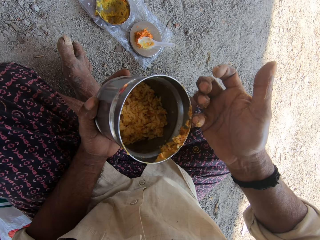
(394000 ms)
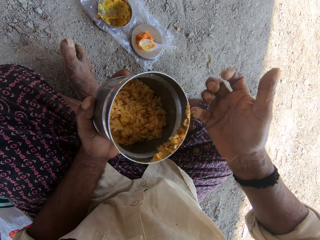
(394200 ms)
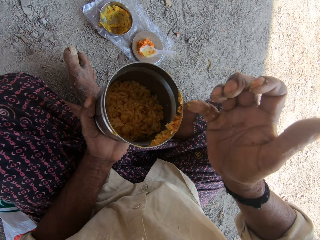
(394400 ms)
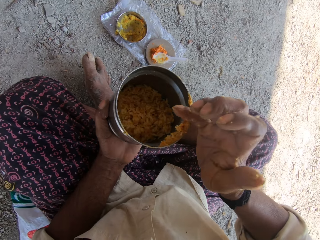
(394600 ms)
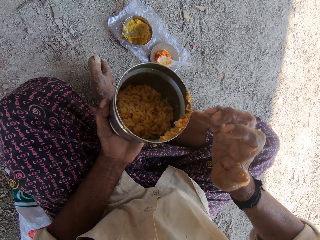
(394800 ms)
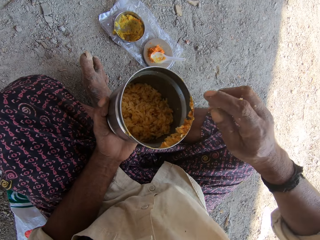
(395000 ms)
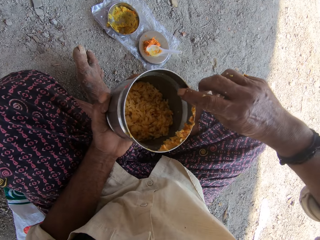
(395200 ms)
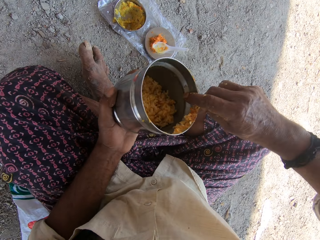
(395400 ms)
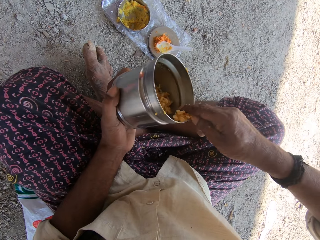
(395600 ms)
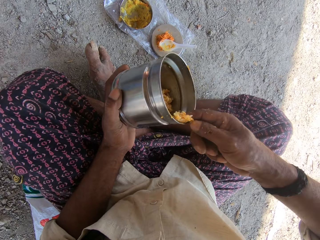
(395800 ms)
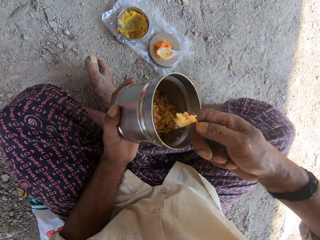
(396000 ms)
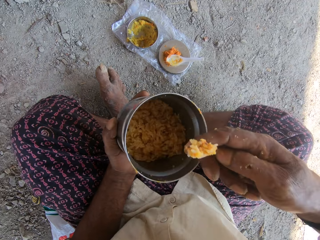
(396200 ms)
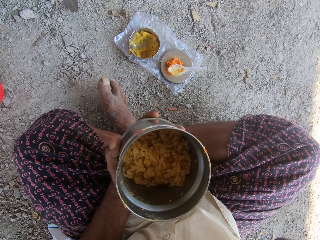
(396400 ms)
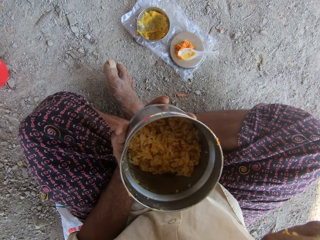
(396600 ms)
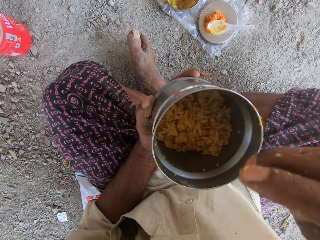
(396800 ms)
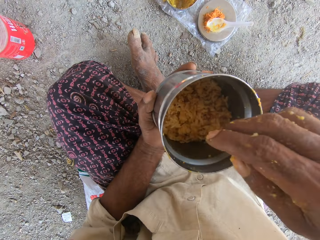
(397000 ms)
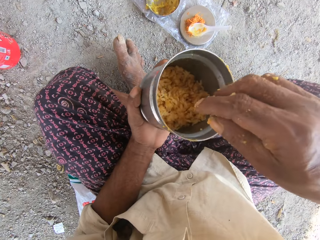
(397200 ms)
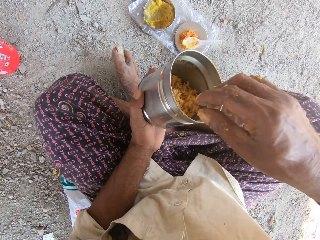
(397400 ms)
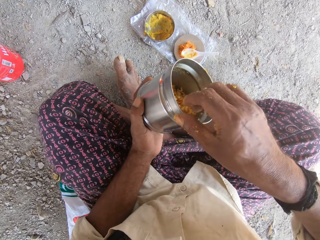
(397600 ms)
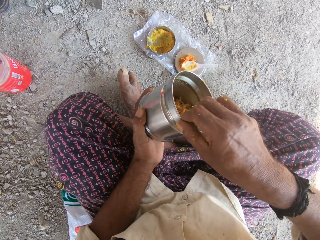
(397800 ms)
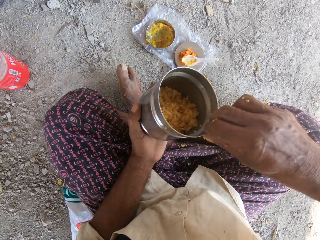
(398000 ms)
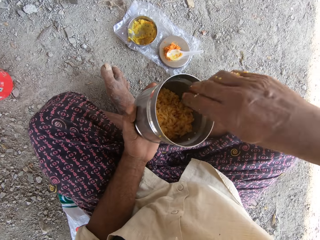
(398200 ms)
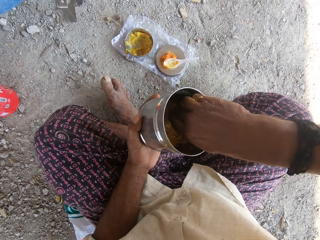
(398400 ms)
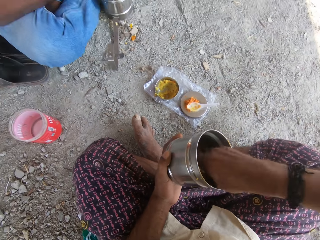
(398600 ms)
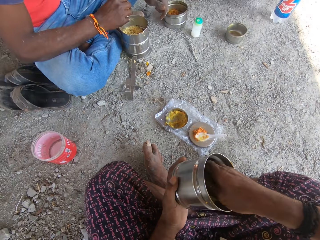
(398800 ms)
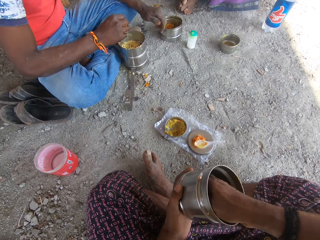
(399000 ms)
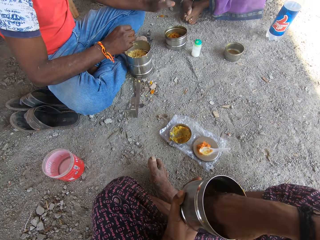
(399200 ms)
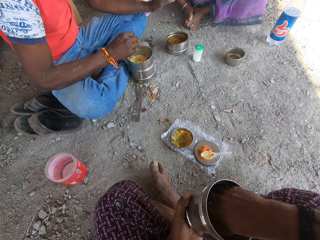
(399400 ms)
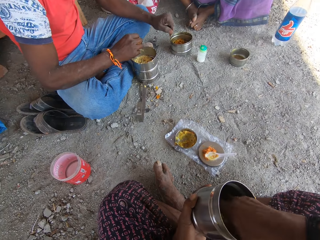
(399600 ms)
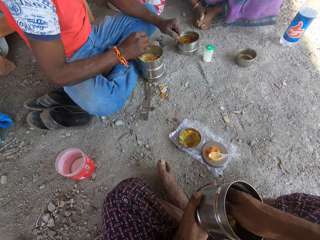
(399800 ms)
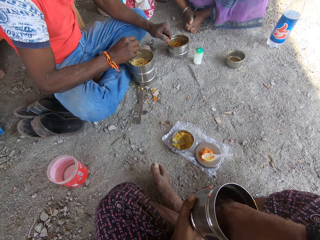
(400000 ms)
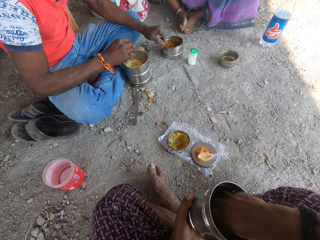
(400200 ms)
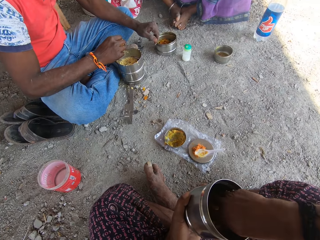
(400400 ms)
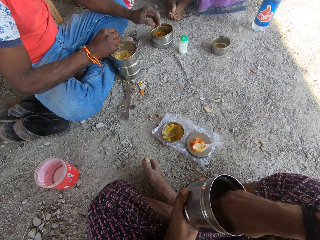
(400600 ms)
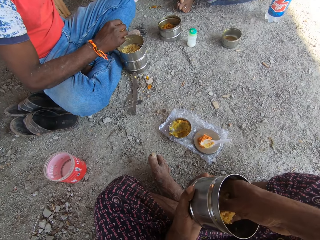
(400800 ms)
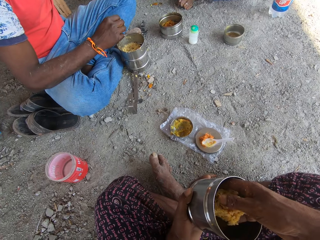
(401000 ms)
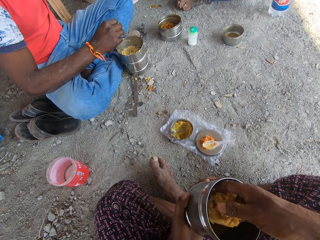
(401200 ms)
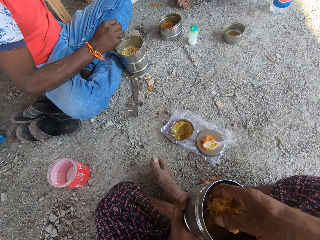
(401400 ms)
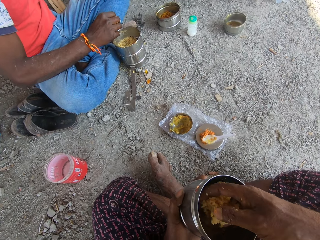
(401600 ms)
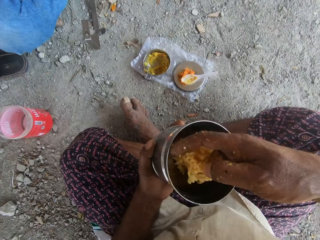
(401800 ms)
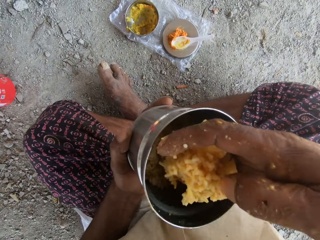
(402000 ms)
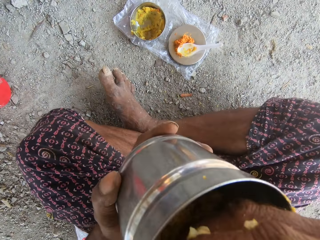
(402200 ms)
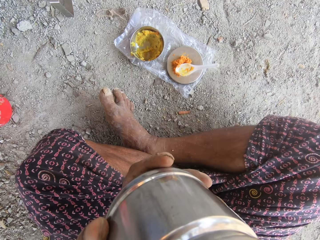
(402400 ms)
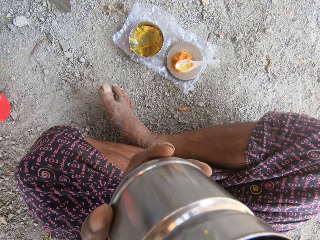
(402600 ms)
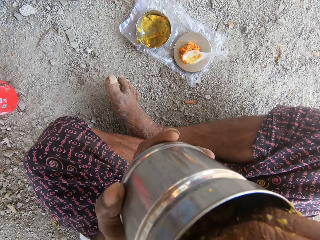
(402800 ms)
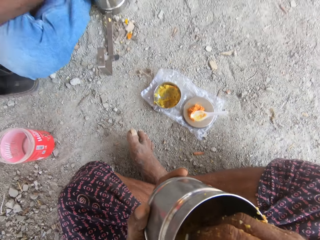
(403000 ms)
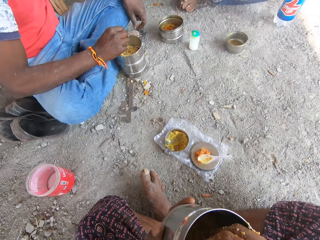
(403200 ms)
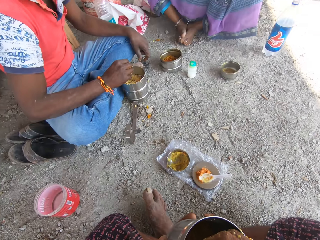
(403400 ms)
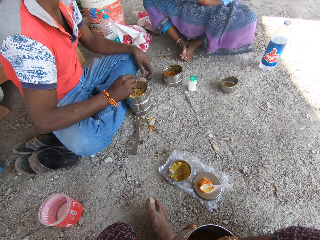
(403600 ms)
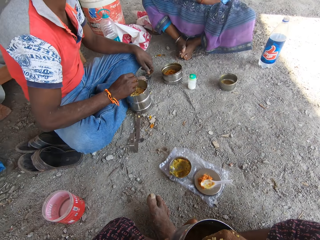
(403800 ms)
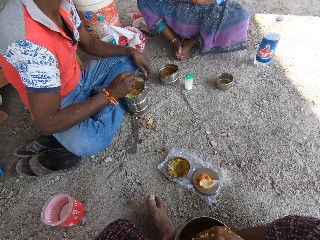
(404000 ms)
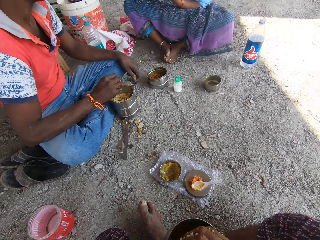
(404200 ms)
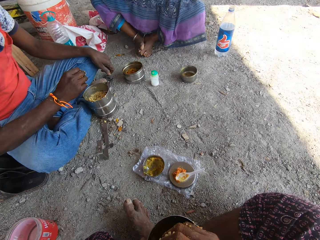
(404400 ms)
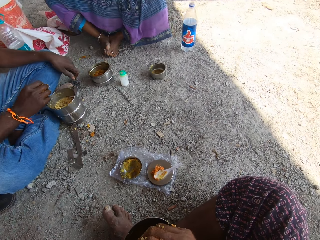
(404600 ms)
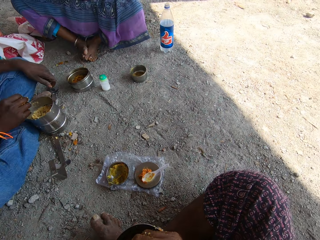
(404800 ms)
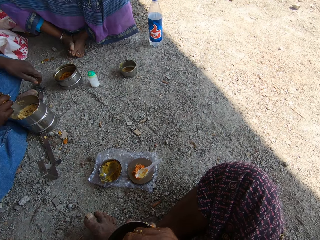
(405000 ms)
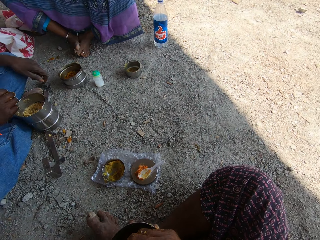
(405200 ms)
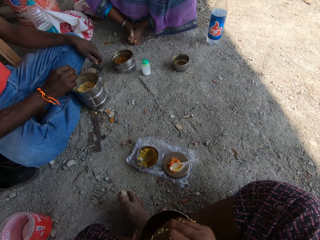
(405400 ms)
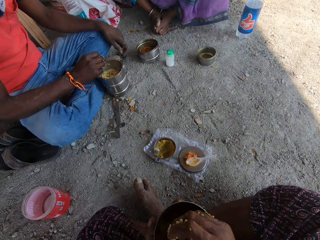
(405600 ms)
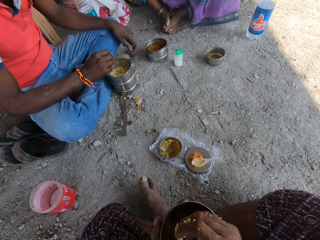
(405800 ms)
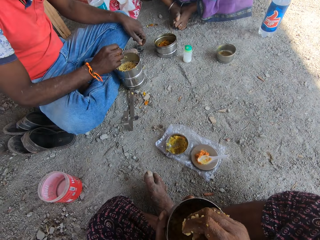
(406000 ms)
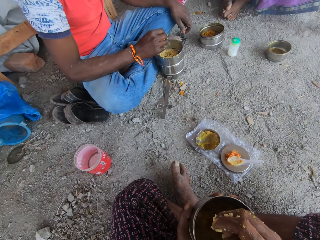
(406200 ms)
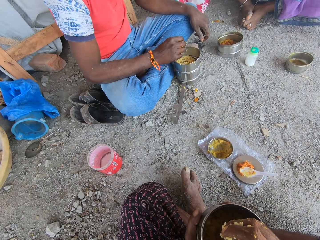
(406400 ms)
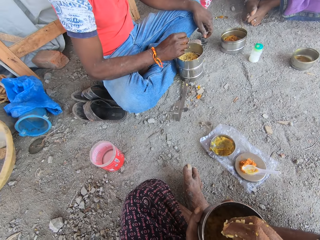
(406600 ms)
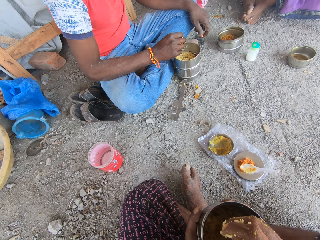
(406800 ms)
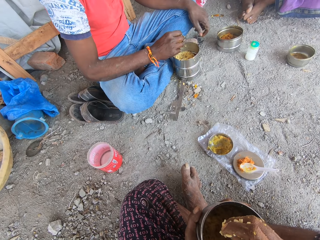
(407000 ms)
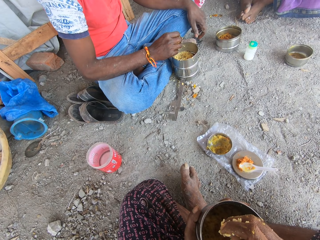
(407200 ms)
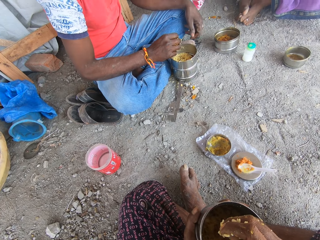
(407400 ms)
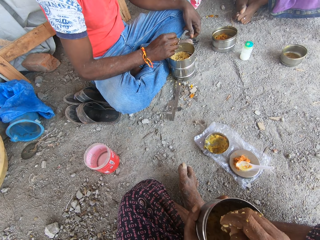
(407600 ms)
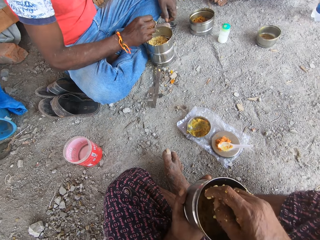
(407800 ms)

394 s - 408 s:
The camera wearer scoops food with his fingers. He puts rice in his mouth with his right hand. He scoops the food with his fingers. He turns the rice in the plate with his right hand. He takes the rice from the plate with his right hand and puts the rice in his mouth with his right hand. He looks around.

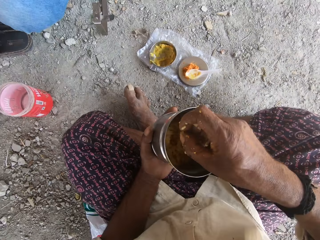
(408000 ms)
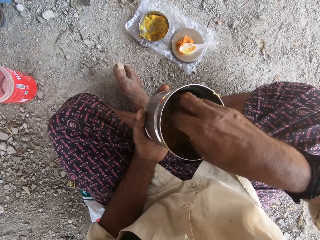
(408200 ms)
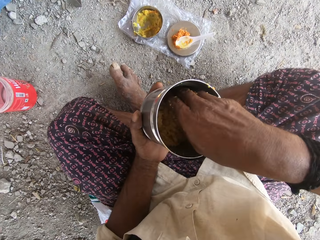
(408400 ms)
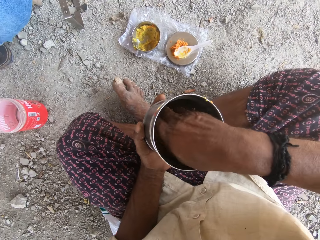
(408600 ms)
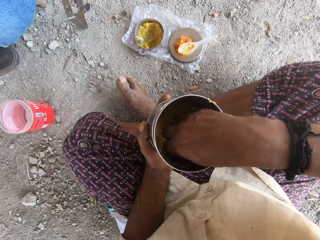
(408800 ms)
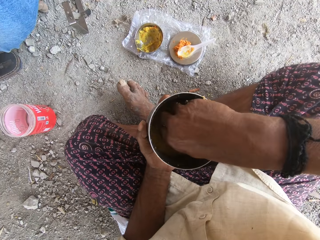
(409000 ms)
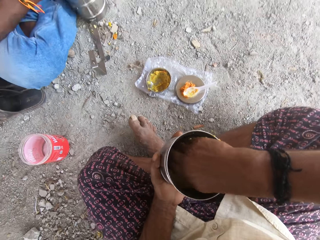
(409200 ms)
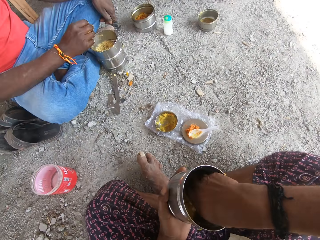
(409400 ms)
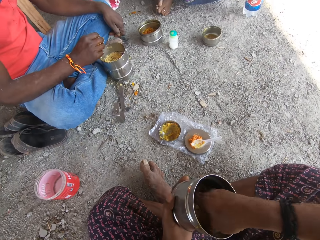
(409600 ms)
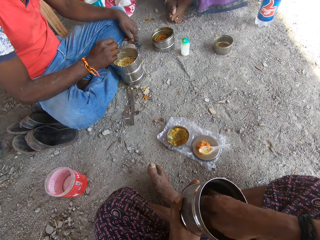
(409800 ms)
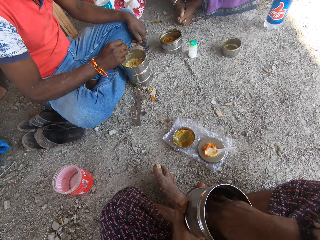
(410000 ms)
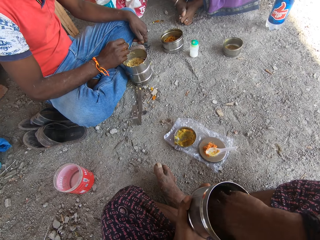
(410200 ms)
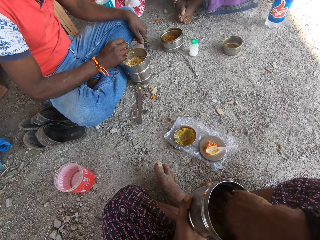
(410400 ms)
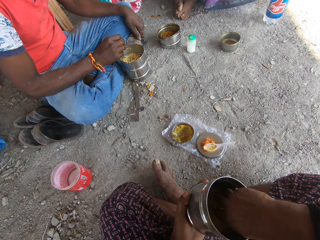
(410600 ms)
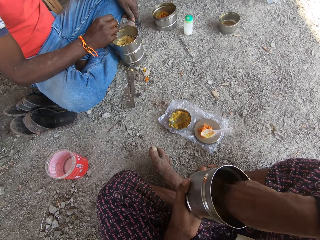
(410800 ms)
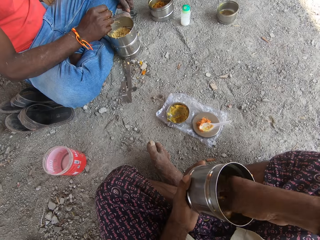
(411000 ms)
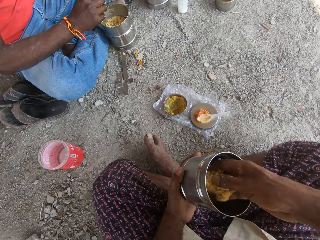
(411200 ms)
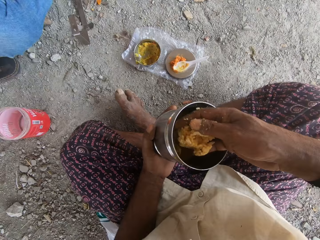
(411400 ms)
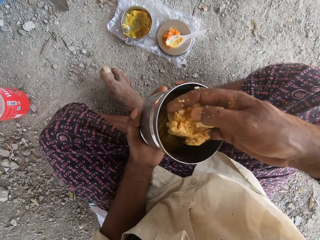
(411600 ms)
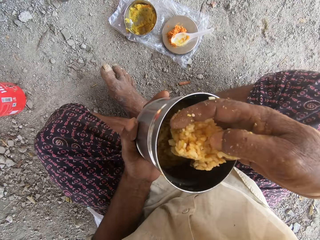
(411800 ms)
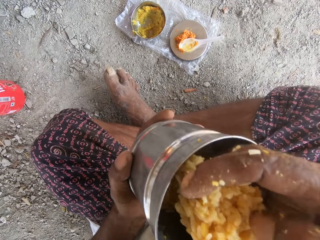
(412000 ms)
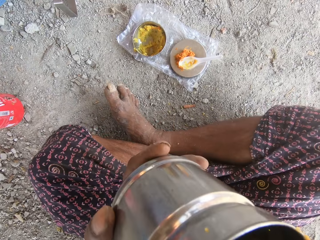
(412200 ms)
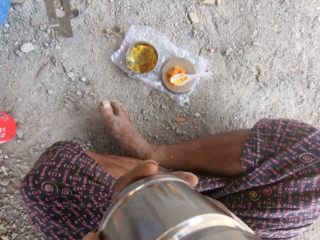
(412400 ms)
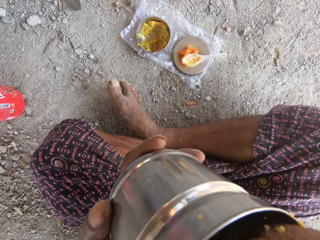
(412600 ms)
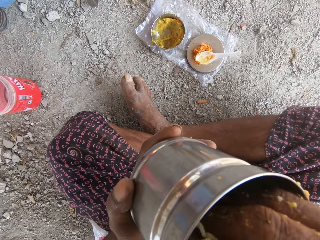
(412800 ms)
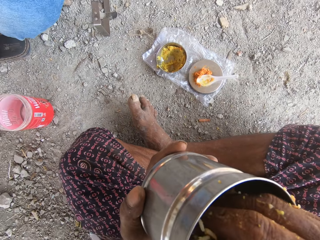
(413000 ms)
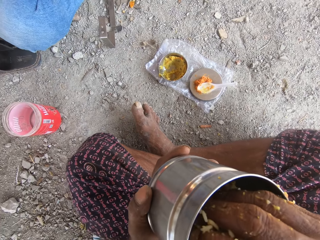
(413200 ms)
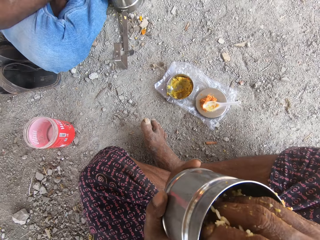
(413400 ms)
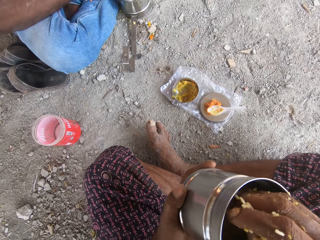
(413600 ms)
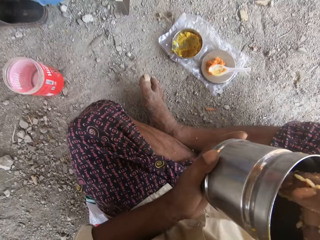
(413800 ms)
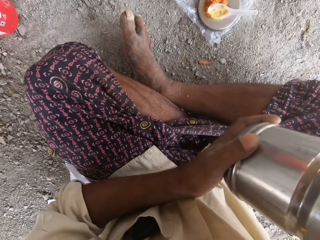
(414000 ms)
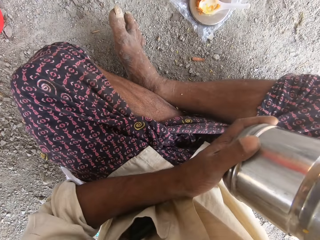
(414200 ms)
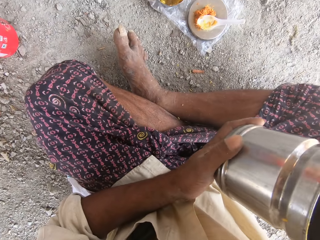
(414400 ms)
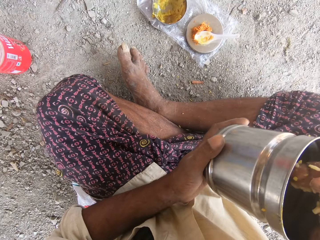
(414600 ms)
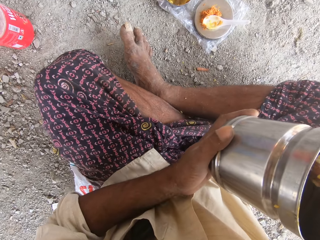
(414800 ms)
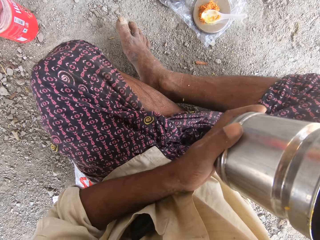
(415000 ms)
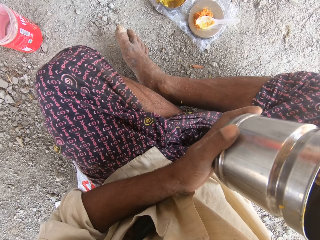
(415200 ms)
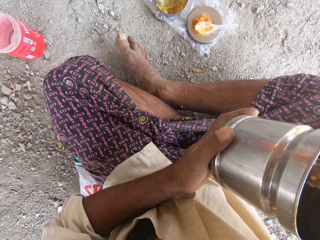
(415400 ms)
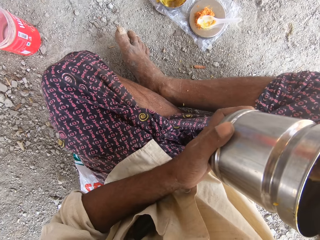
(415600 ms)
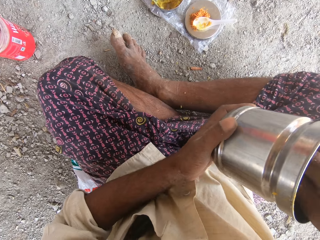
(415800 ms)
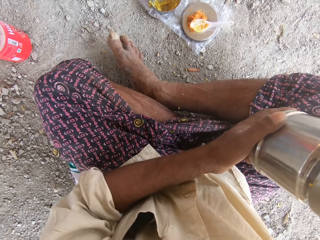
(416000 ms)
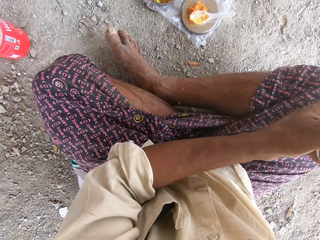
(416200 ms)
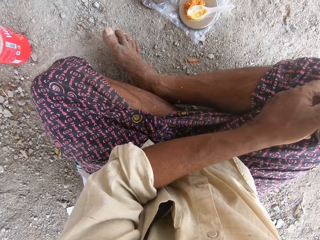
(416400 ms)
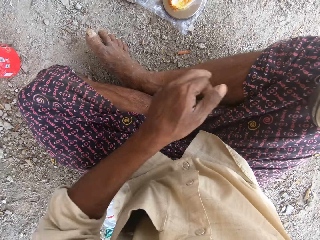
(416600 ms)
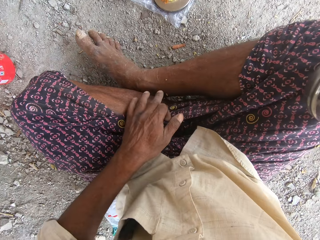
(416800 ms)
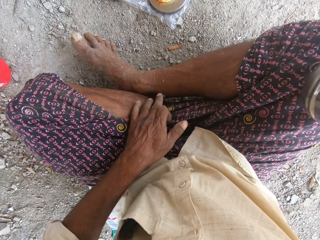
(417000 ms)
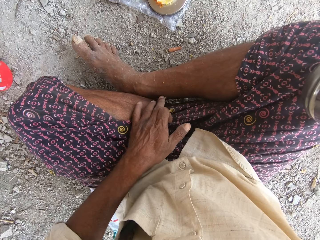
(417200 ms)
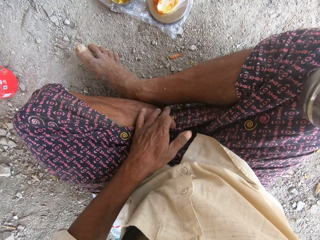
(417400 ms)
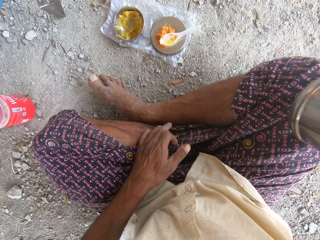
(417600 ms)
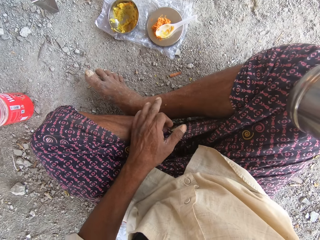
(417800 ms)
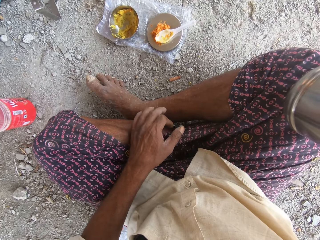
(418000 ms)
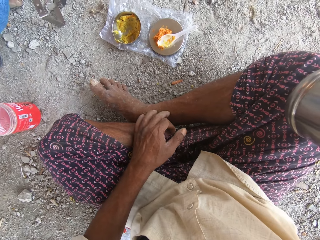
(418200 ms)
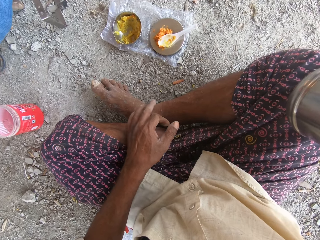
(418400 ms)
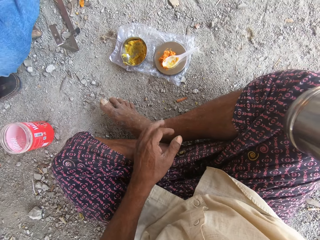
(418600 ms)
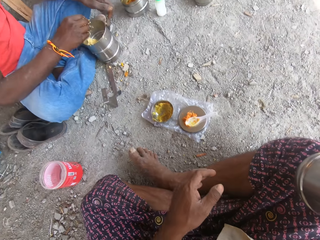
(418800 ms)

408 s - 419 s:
The camera wearer turns rice in the plate with his right hand. He scoops food with his fingers. He puts the rice in his mouth with his right hand. He looks around. He puts the cooking pot on his knees.
